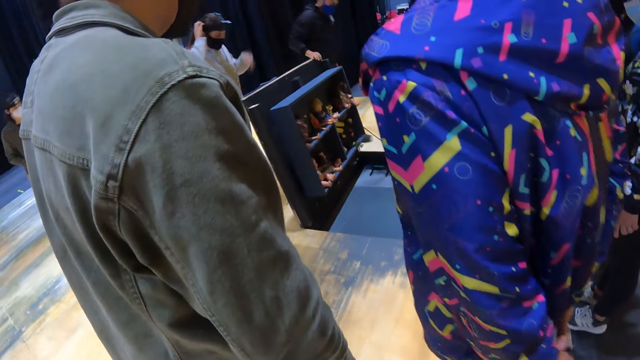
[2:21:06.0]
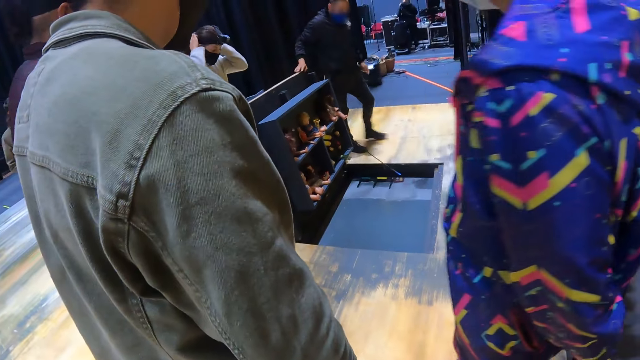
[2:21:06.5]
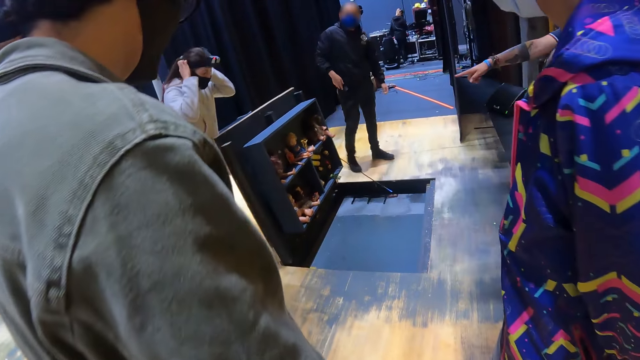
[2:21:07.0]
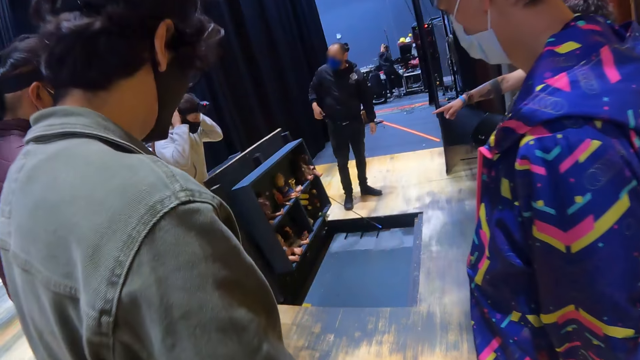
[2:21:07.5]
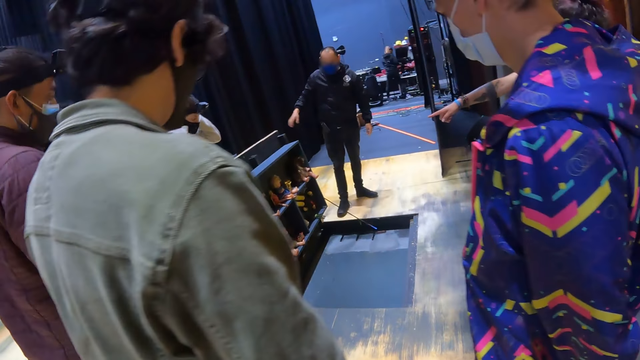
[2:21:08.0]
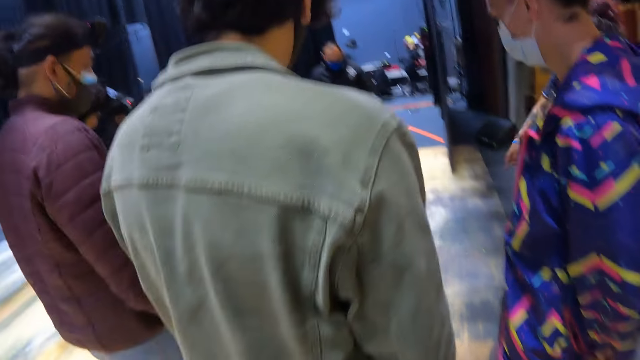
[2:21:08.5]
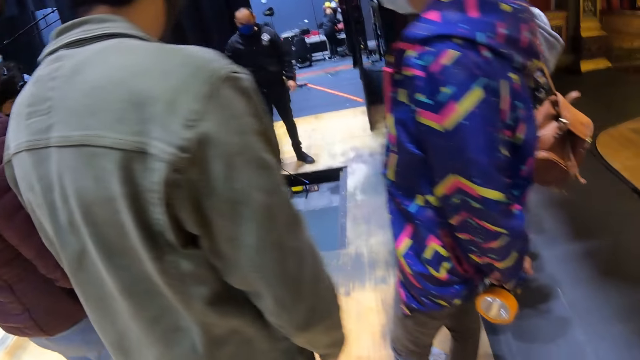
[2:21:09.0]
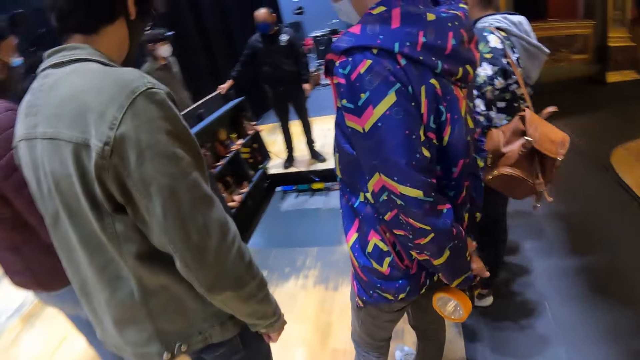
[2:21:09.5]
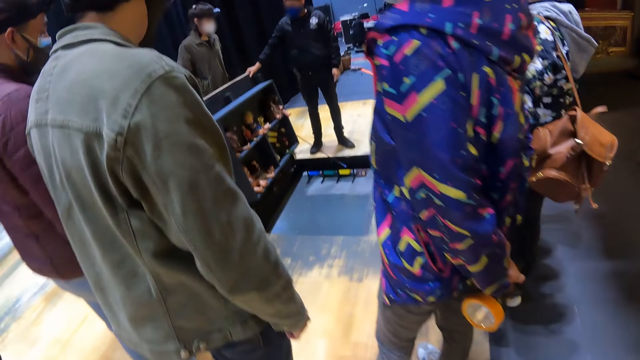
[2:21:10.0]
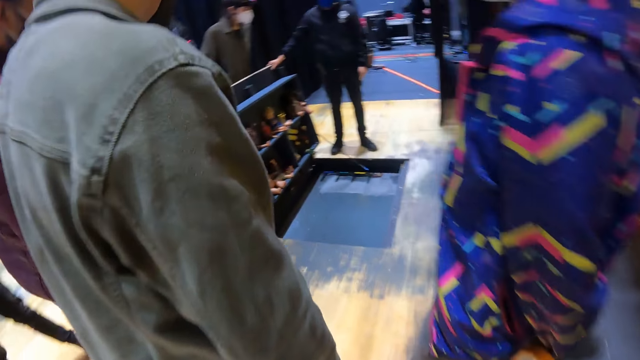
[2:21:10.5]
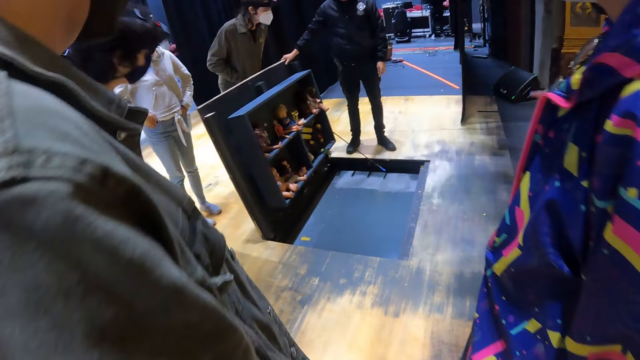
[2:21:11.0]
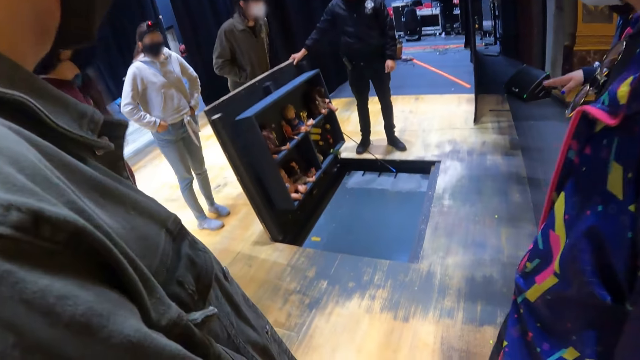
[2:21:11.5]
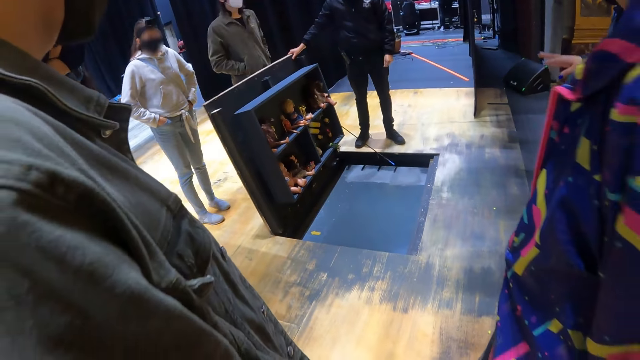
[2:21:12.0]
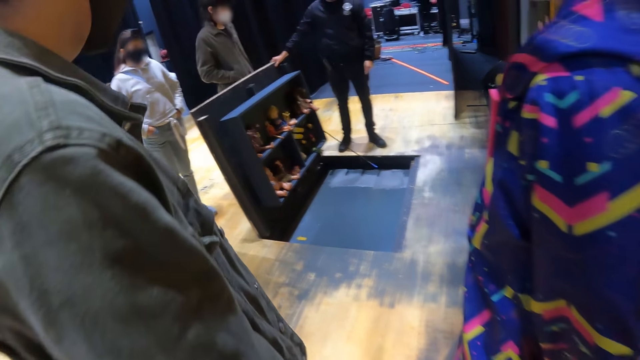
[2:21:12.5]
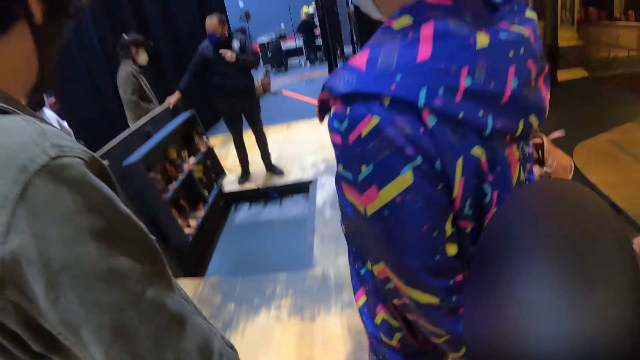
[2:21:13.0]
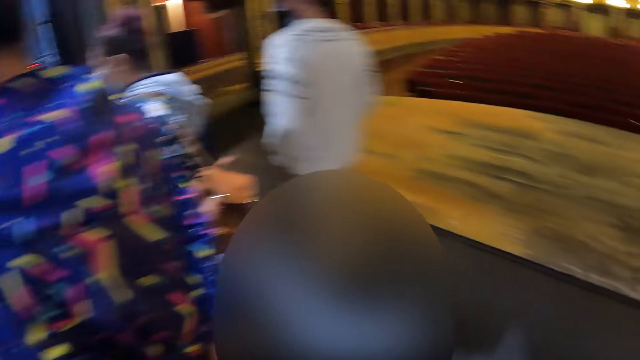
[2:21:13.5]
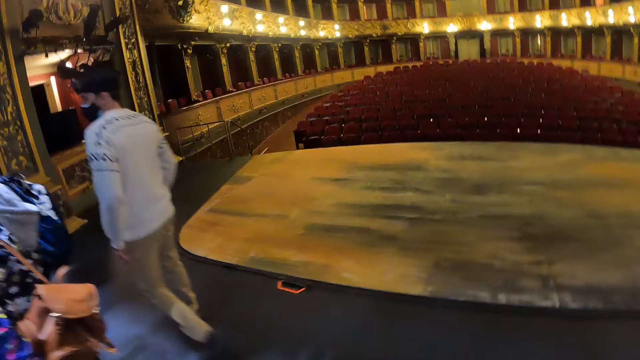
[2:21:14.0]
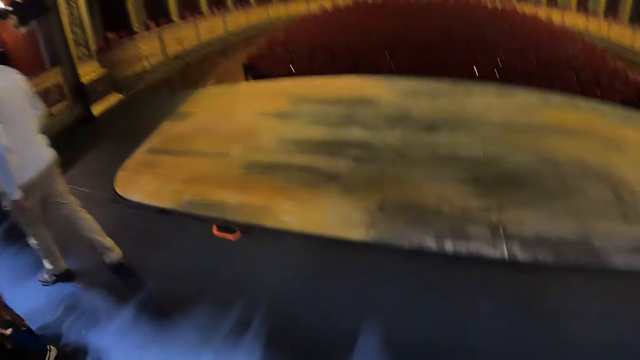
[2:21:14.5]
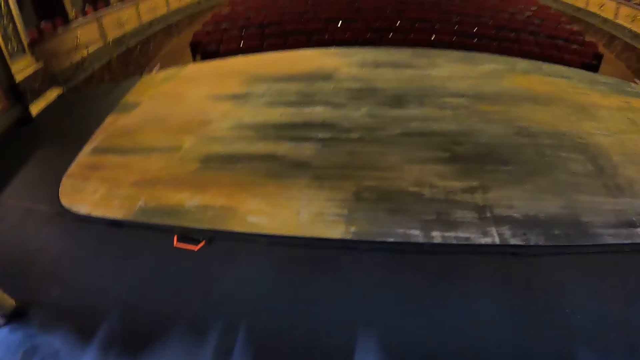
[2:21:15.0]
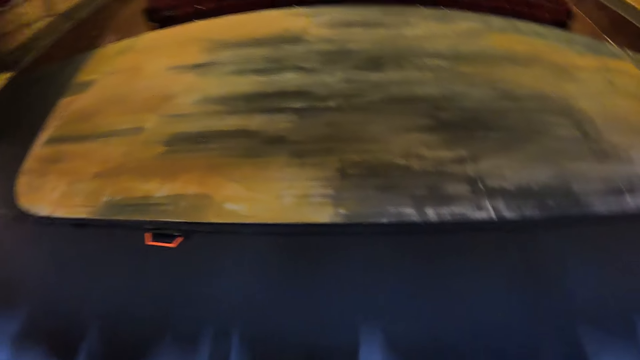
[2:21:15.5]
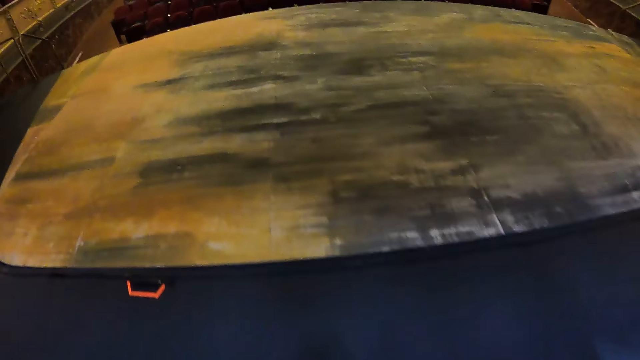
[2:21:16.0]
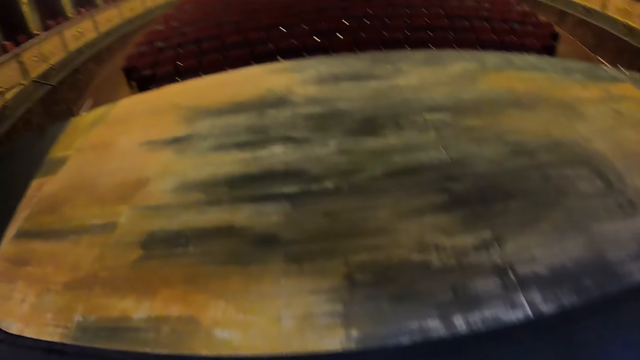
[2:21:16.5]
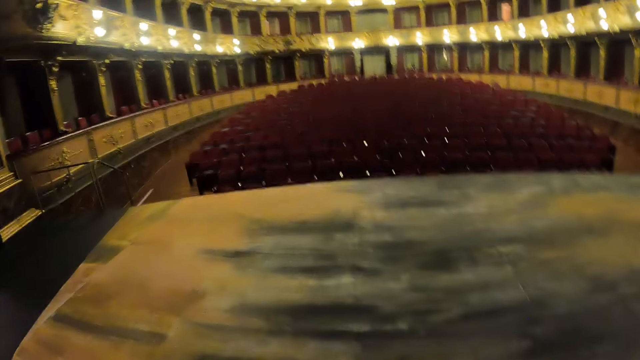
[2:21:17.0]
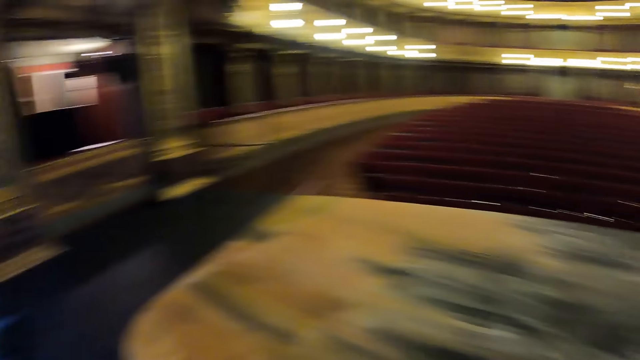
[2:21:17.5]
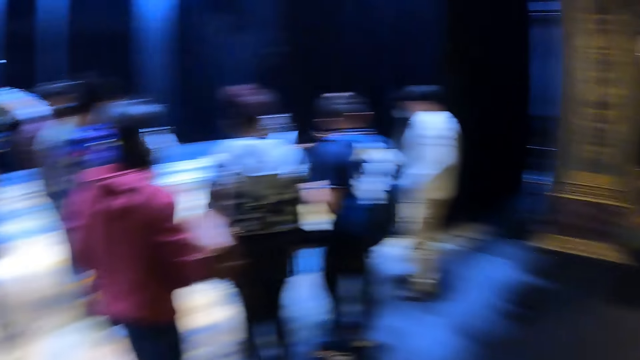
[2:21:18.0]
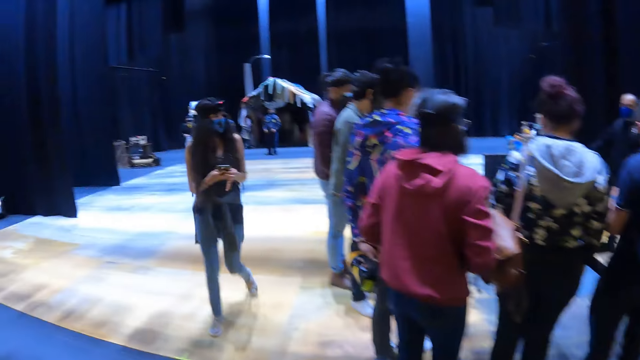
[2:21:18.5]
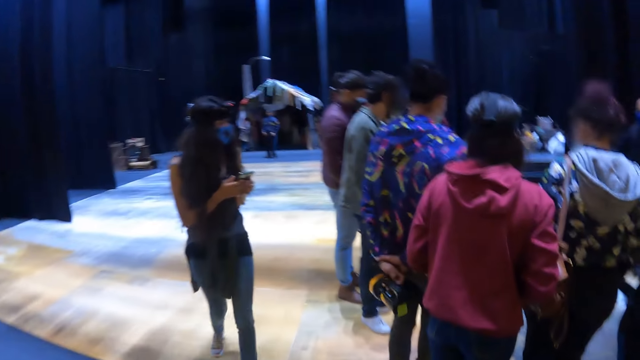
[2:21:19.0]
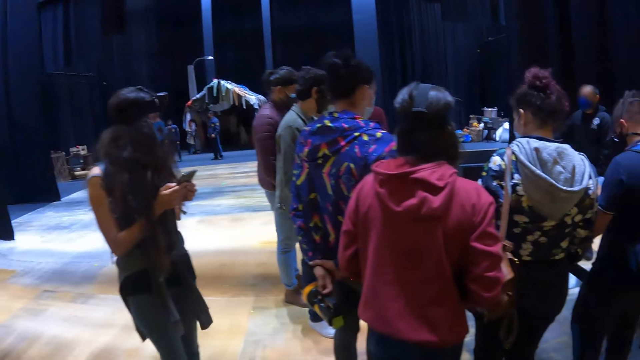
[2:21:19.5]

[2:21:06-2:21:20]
The camera wearer looks around in the theater. They look at a display by a speaker. They walk around in the theater.

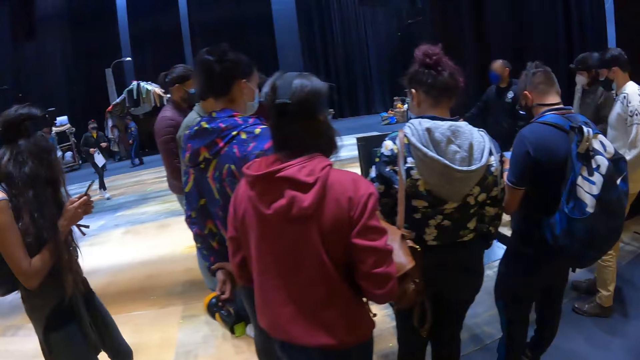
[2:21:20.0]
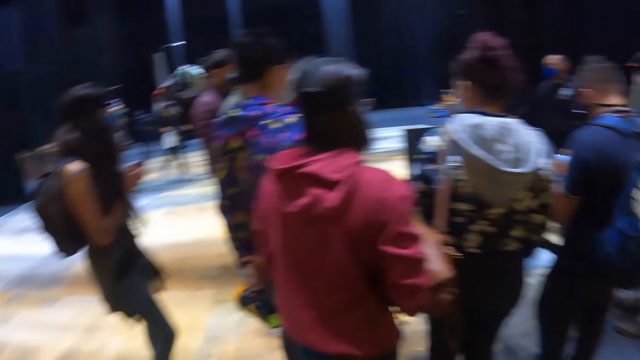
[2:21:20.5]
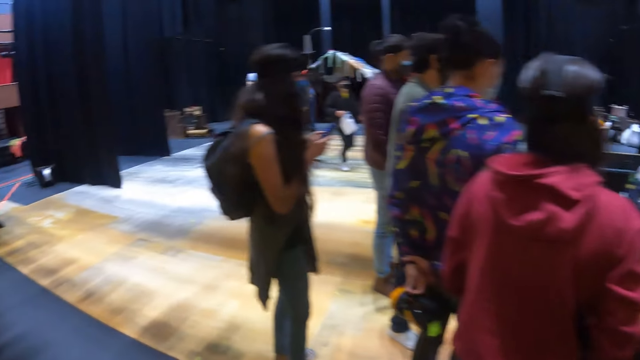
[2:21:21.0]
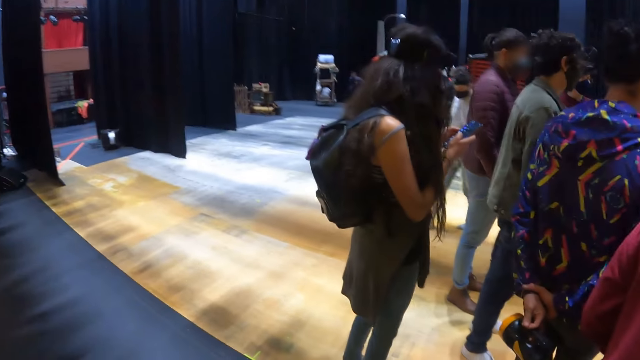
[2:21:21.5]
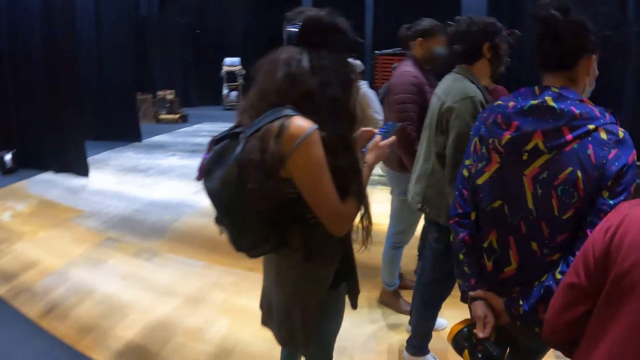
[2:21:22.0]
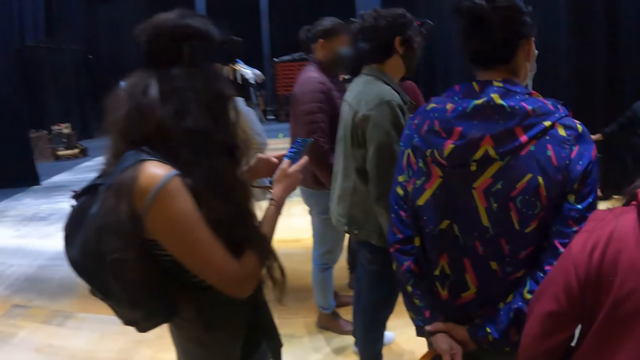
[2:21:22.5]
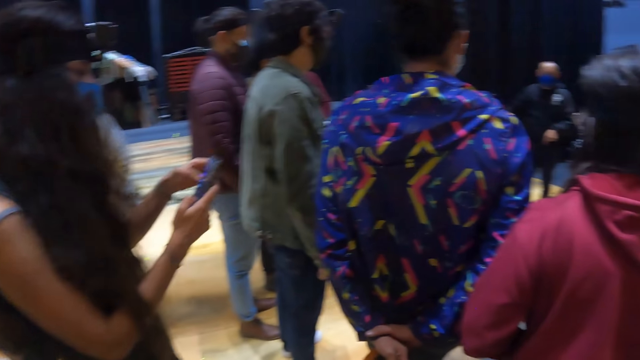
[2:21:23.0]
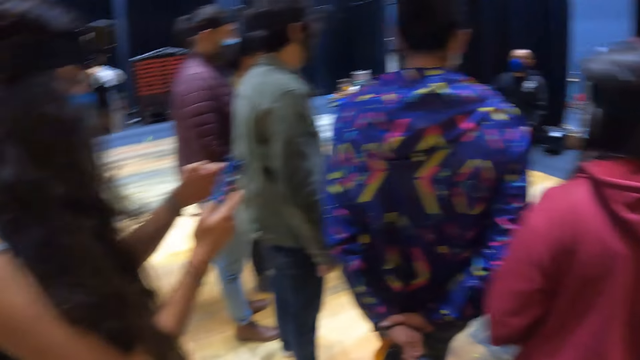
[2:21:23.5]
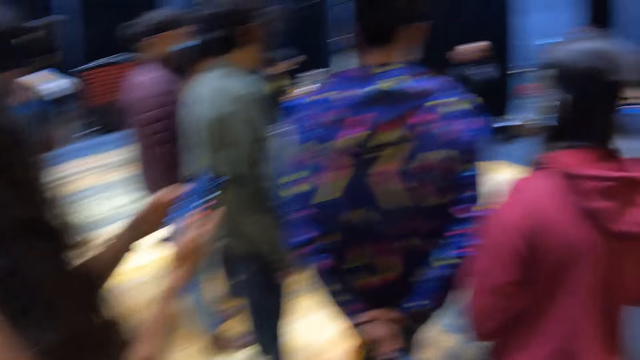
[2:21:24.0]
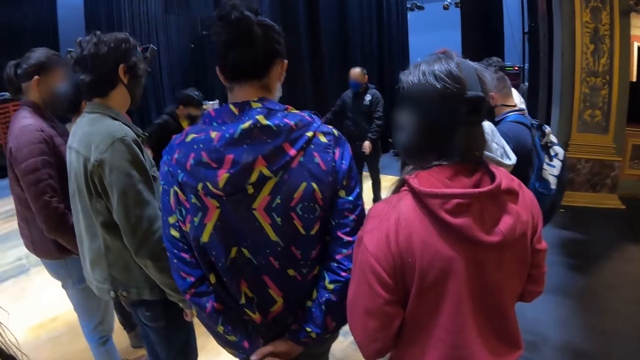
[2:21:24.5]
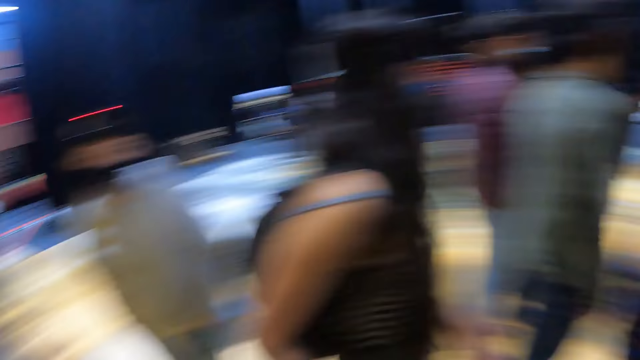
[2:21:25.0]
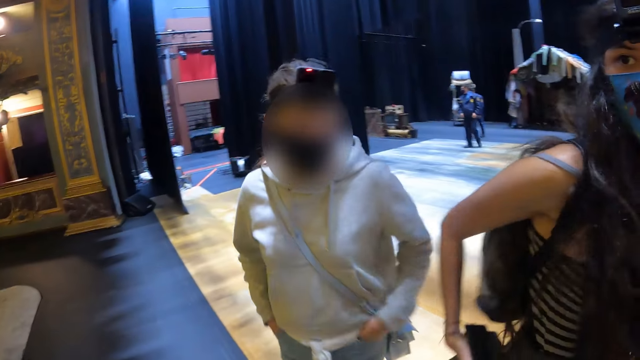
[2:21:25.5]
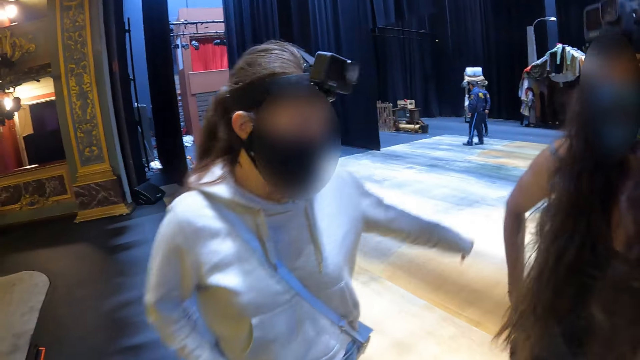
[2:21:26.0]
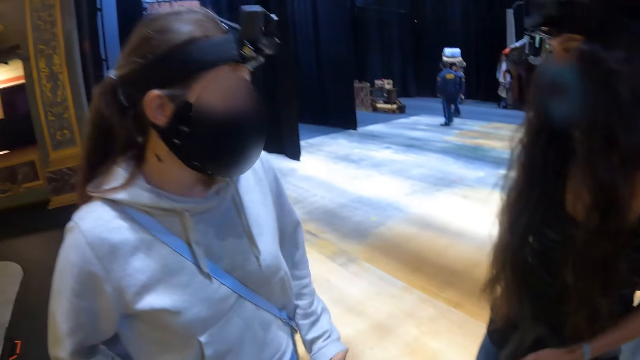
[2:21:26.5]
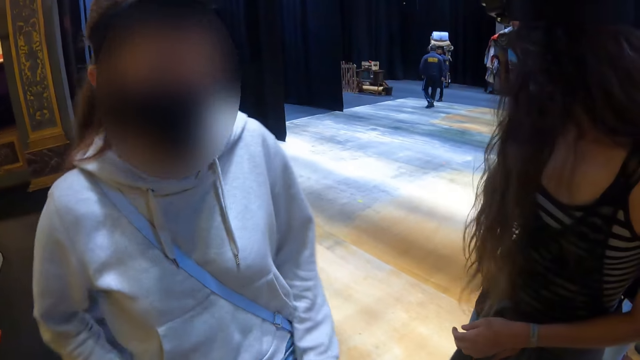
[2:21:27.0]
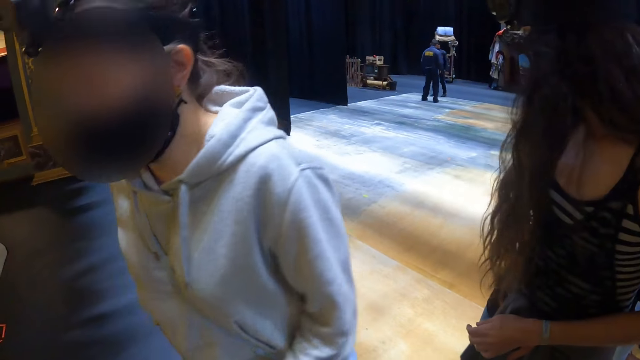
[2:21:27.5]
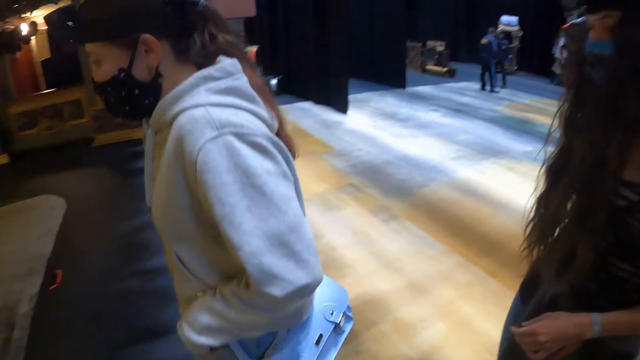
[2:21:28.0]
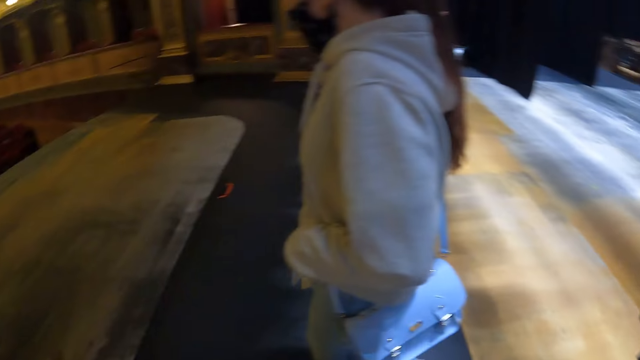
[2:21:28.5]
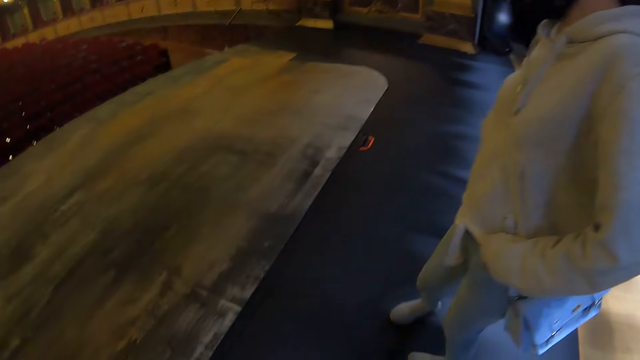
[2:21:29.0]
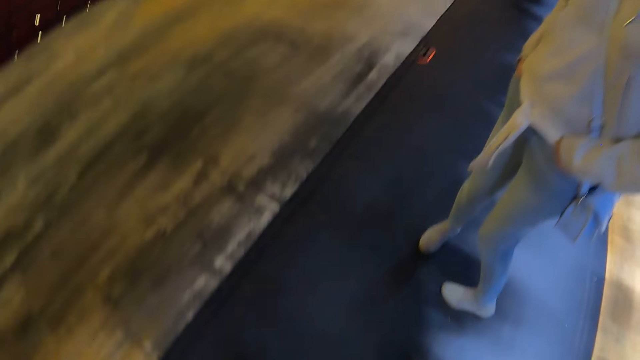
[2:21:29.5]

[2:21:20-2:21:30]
The camera wearer looks around in the theater. They stand before a lady.
